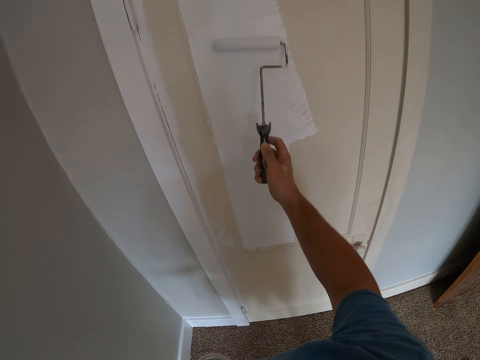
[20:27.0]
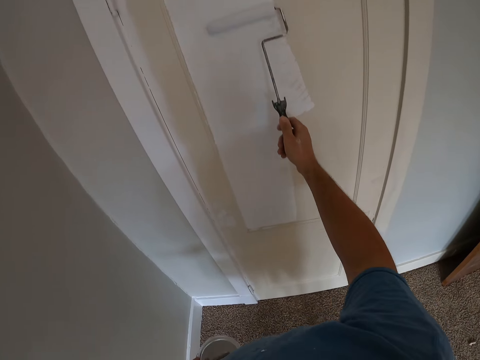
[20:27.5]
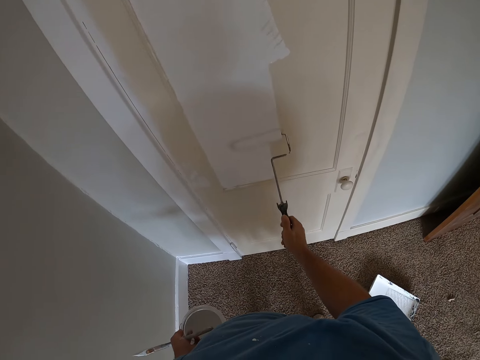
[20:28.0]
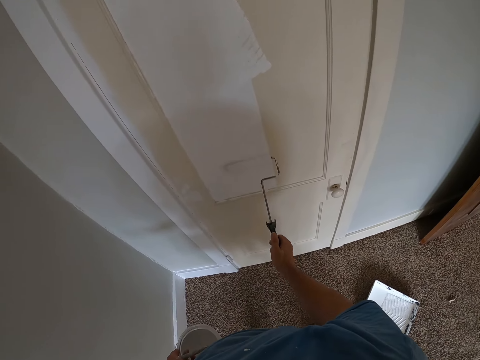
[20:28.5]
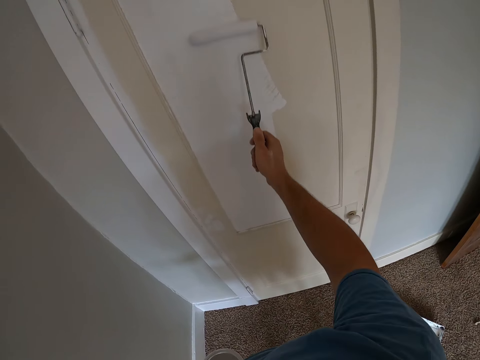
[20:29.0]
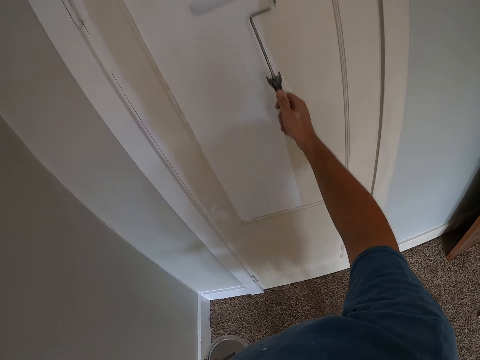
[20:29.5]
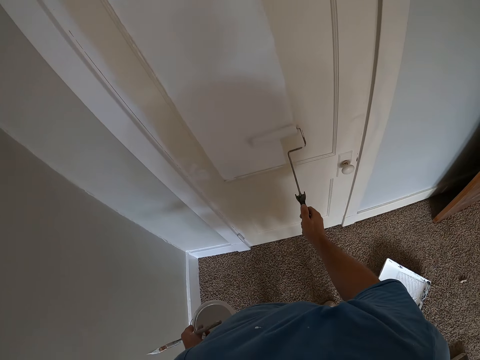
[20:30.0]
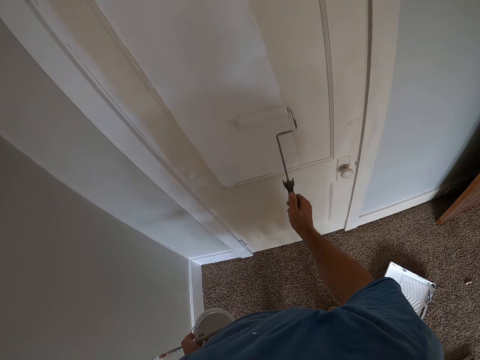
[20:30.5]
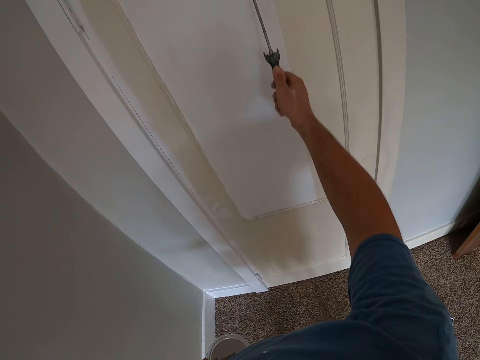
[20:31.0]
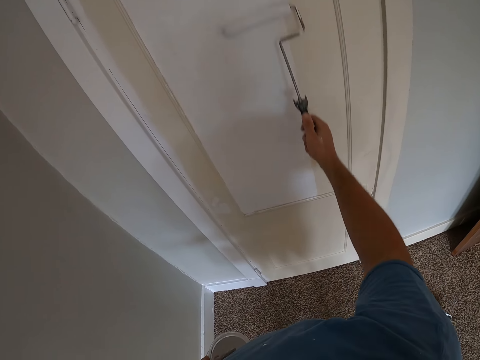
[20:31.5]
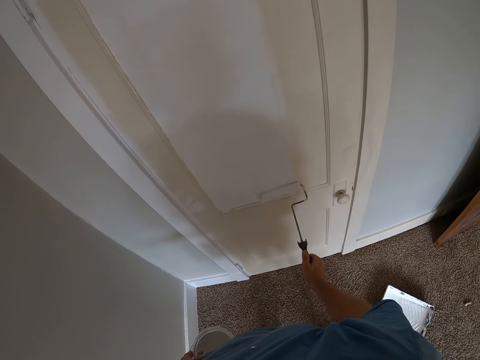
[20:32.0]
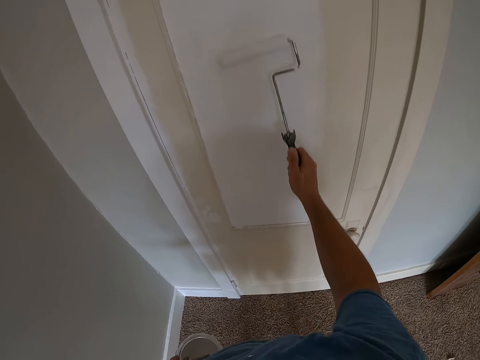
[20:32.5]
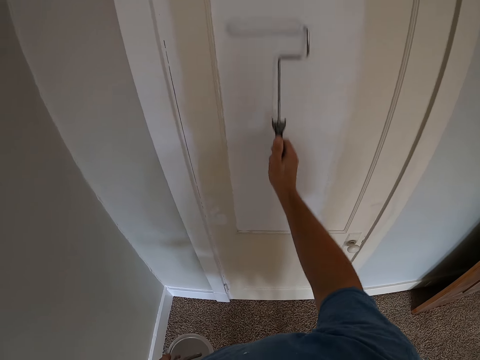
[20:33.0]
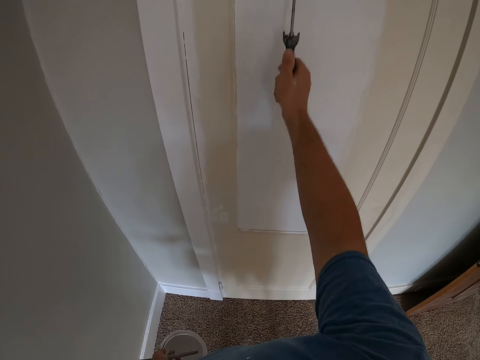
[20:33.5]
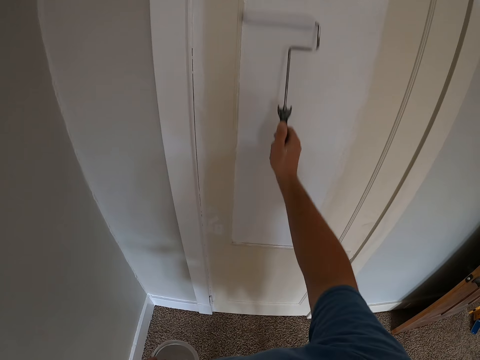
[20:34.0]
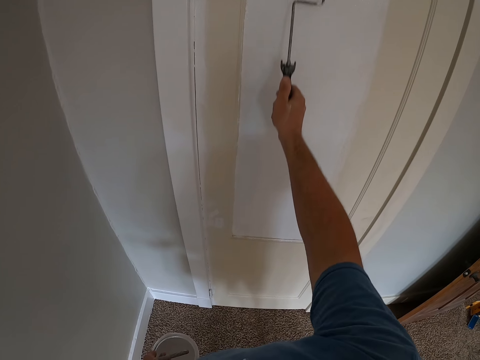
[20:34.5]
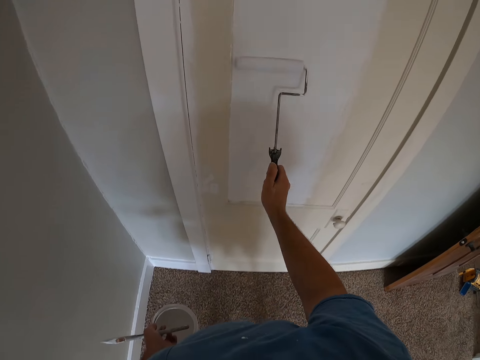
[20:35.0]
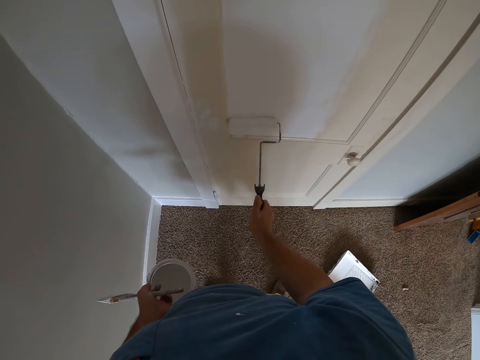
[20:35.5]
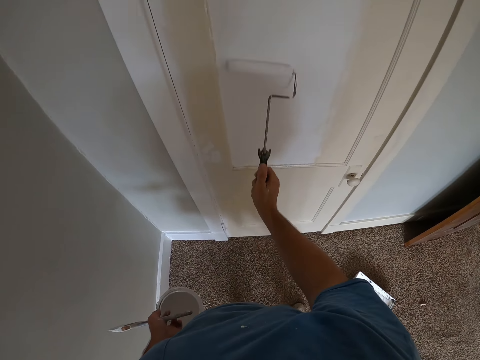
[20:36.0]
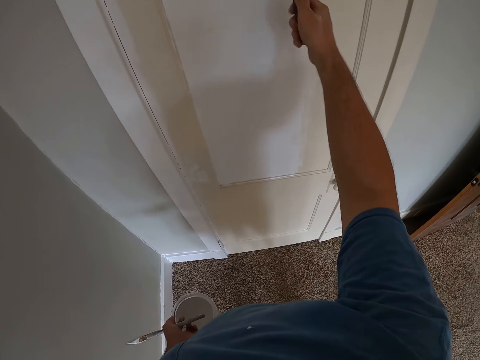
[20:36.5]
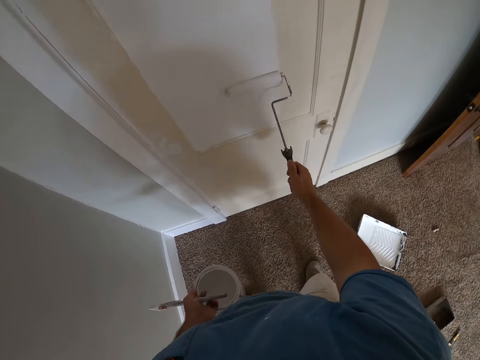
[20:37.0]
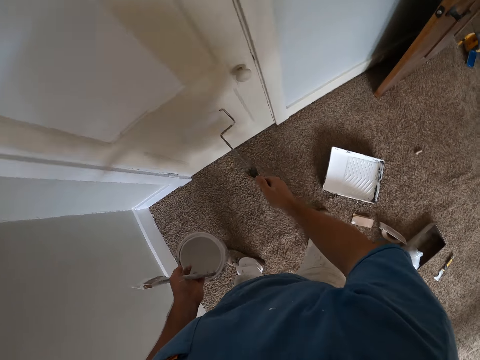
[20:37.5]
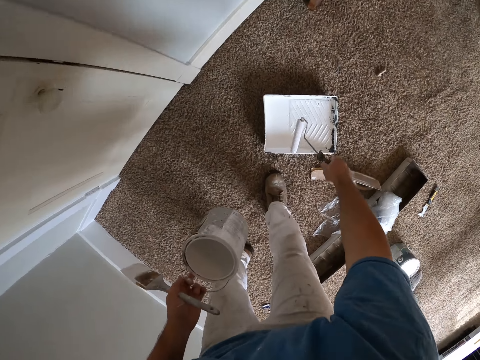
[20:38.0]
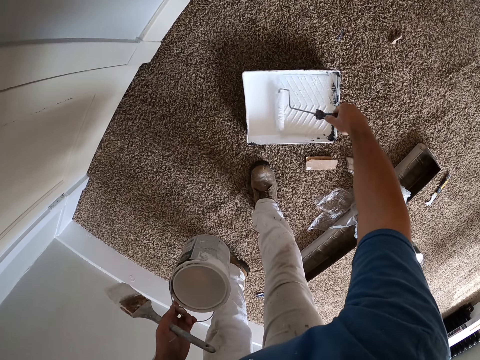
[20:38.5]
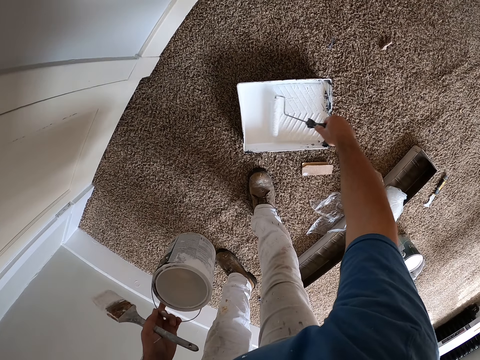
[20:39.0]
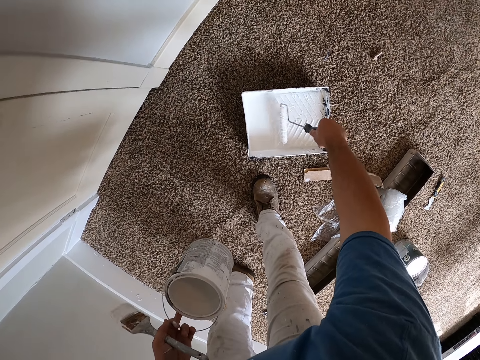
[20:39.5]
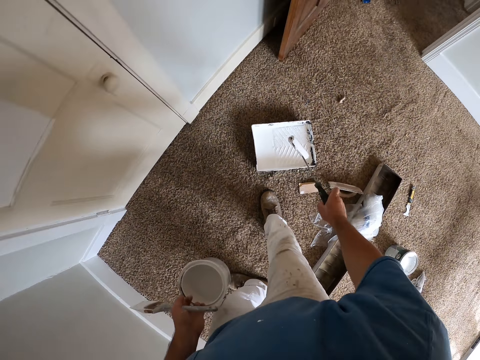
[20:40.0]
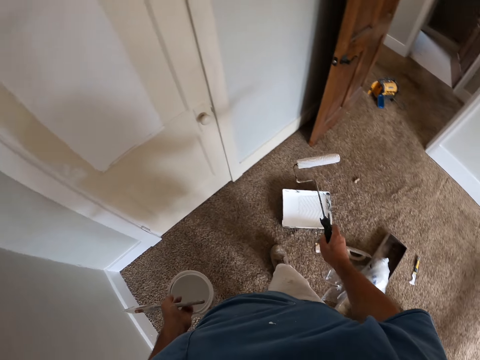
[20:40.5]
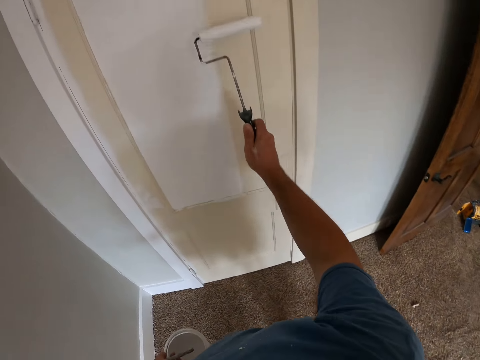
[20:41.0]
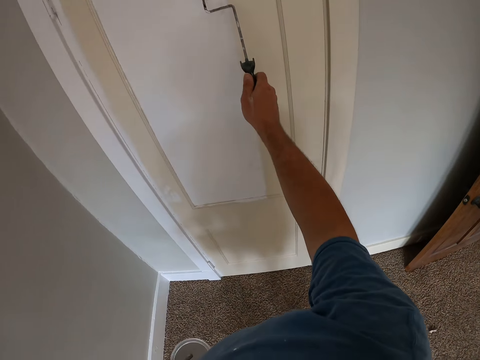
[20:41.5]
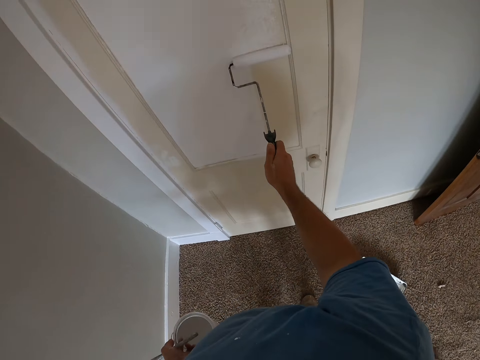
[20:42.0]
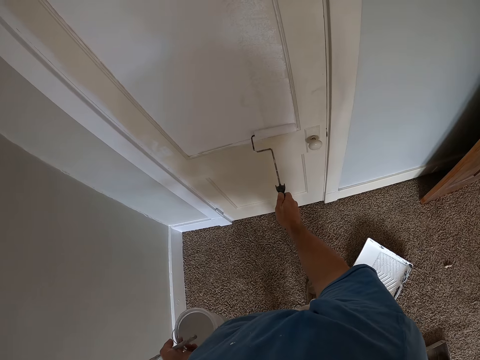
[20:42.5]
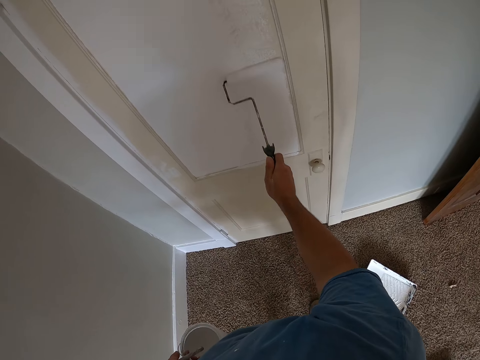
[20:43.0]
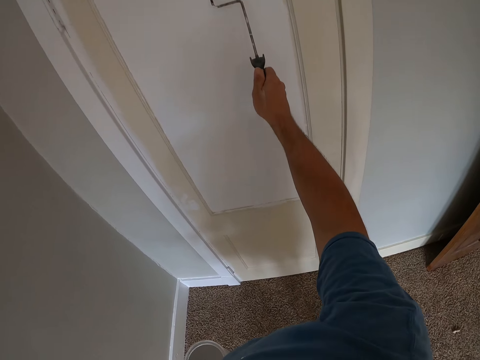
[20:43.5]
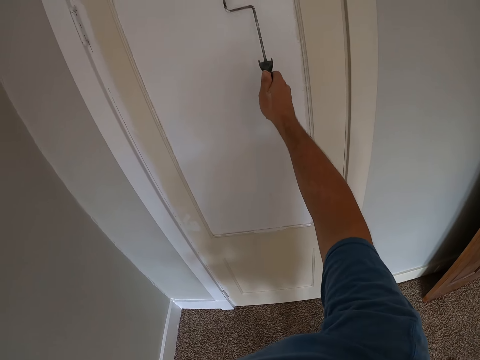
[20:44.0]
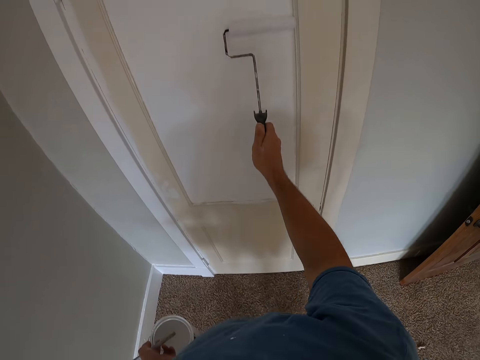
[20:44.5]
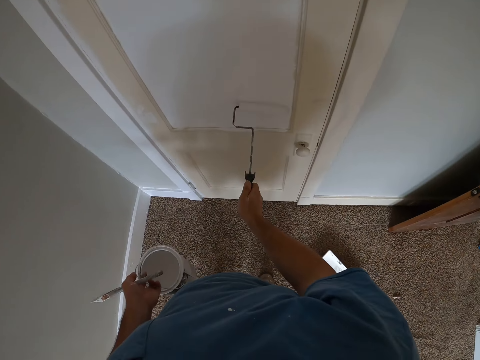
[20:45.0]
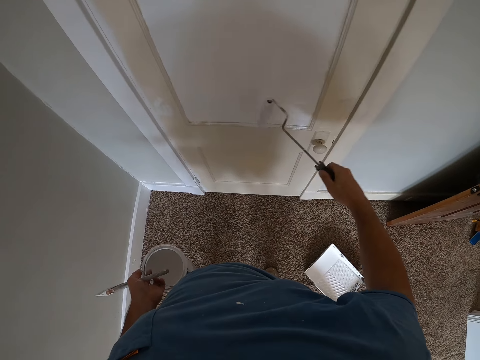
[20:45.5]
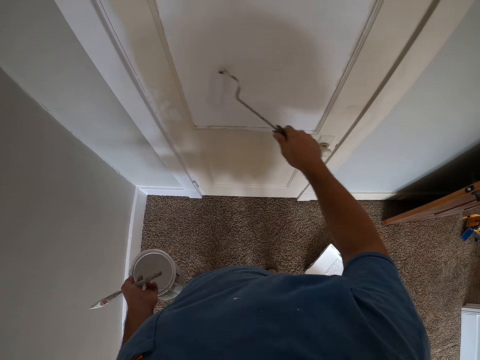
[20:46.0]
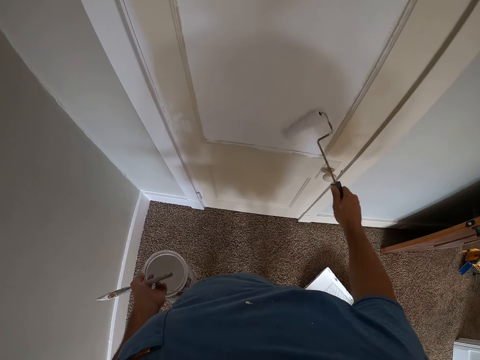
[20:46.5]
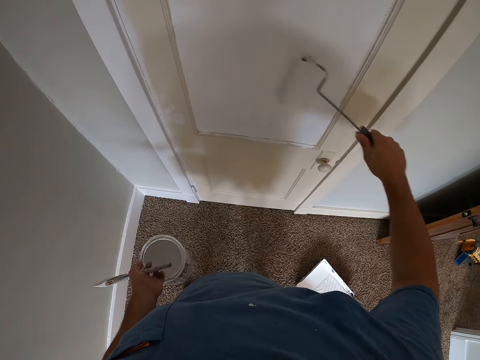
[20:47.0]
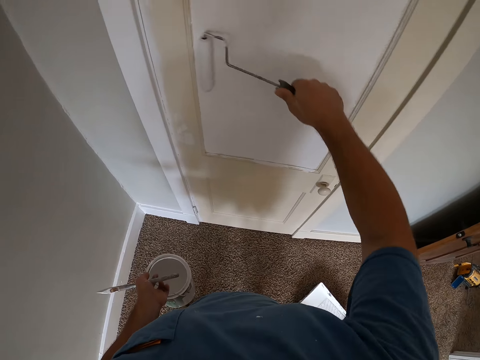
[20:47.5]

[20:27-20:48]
The camera wearer puts the paint roller into the paint. They pick paint with the paint roller. They roll the paint roller into the paint. They move the paint roller from the paint. They paint the door.

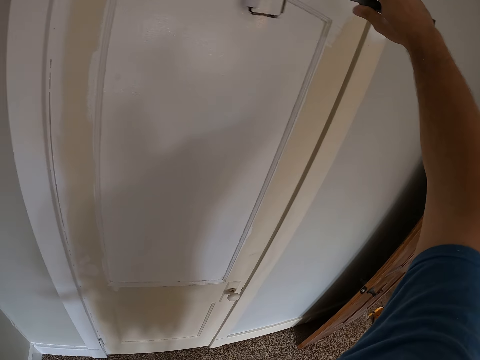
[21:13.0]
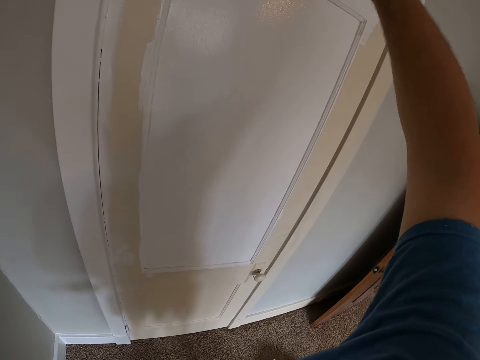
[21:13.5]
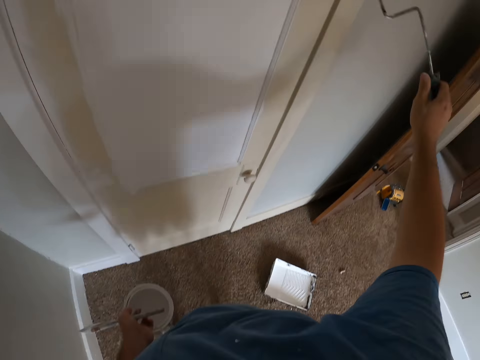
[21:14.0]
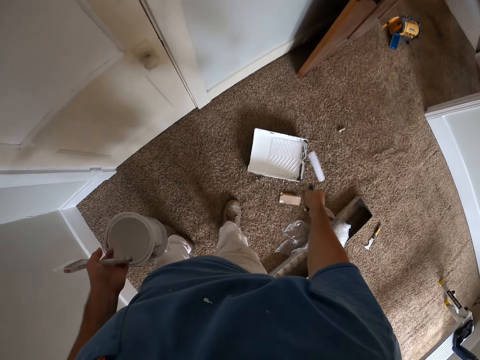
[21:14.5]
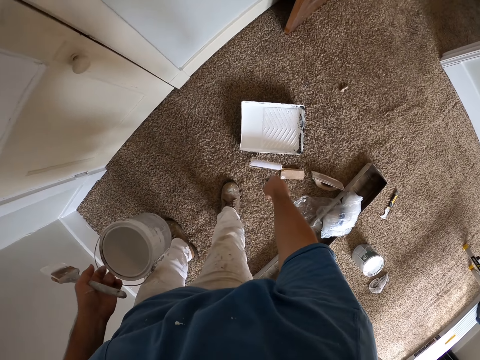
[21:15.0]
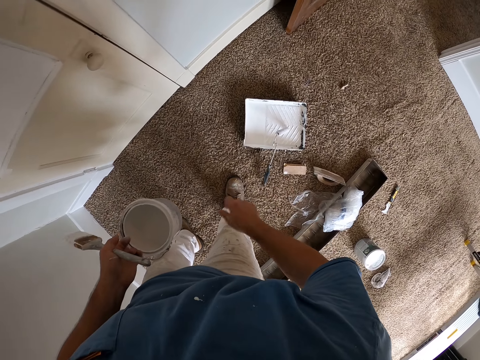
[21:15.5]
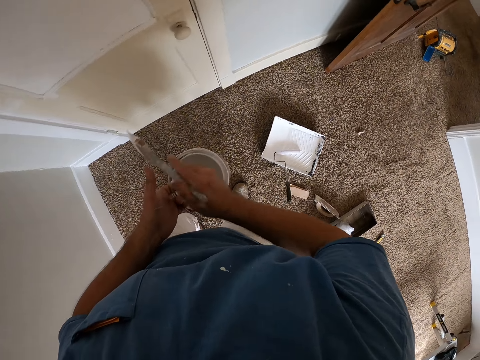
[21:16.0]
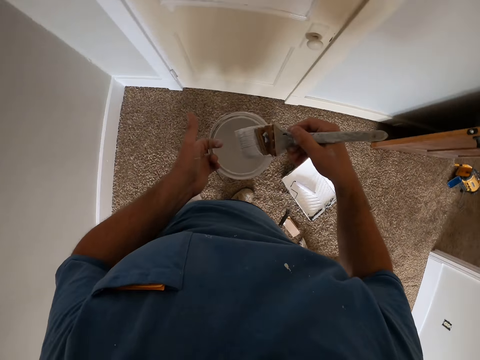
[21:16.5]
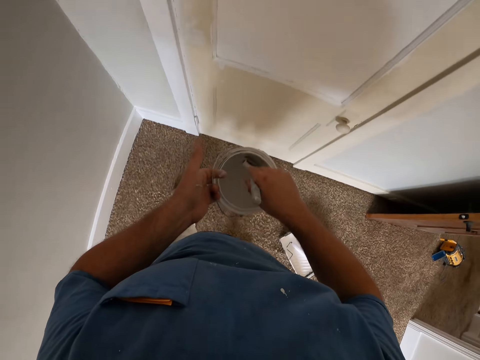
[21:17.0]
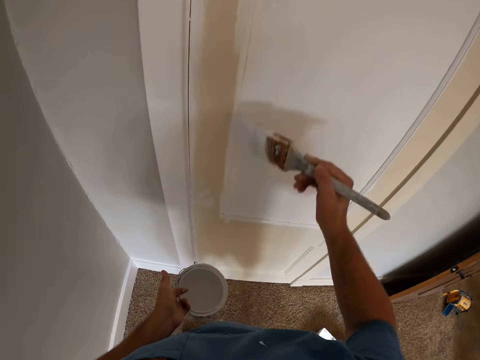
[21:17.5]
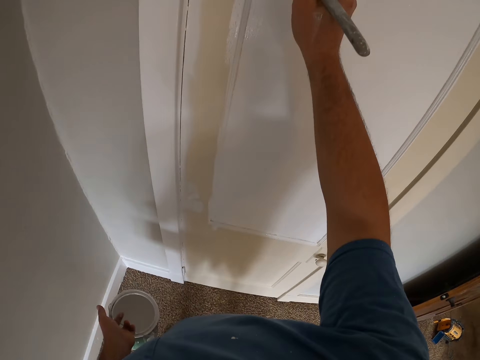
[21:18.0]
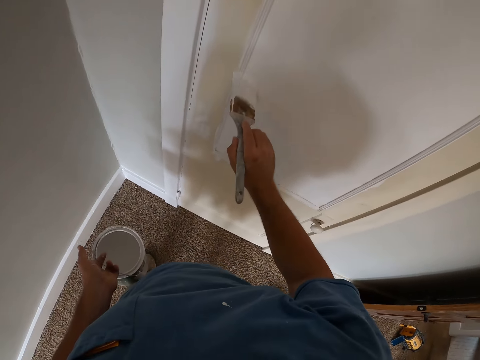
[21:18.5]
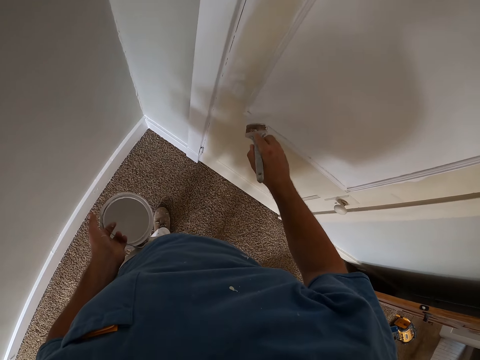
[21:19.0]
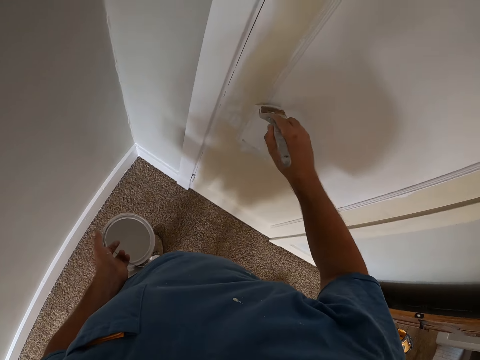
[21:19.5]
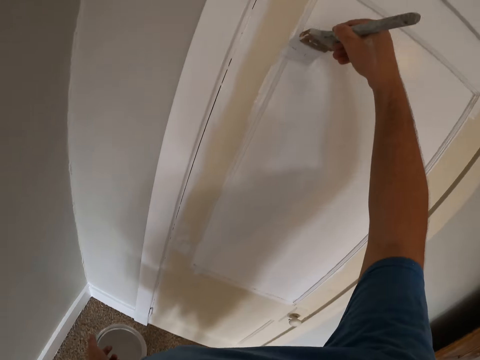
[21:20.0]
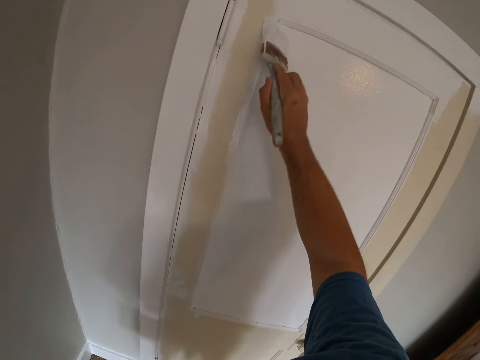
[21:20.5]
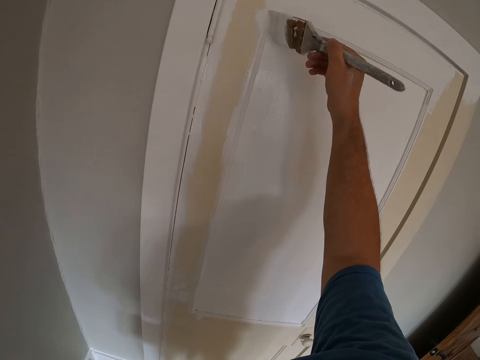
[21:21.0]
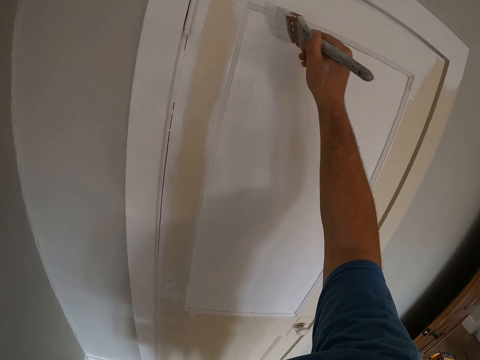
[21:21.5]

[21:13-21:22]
The camera wearer drops the paint roller into the paint. He switches the paint brush from his left hand to the right hand. He picks paint with the paint brush. He puts the paint brush into the paint. He paints the door.
